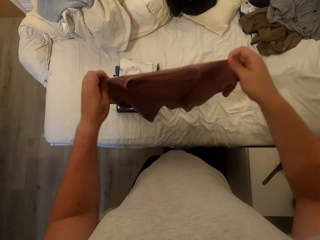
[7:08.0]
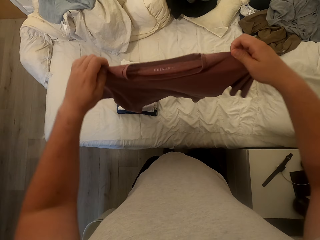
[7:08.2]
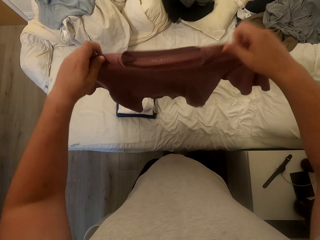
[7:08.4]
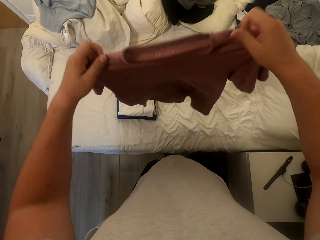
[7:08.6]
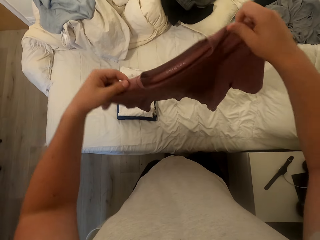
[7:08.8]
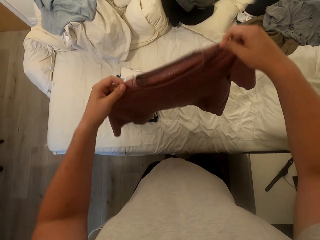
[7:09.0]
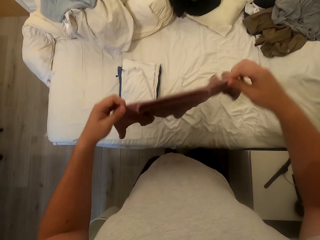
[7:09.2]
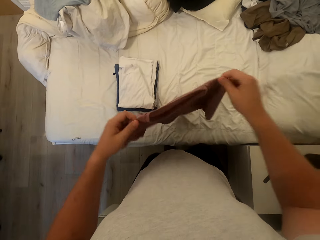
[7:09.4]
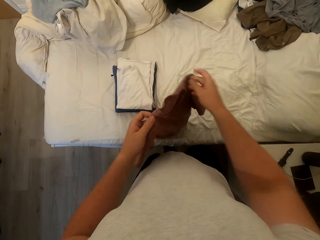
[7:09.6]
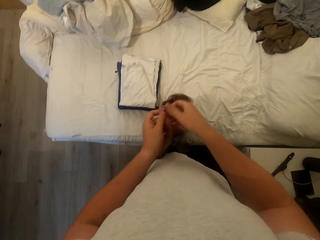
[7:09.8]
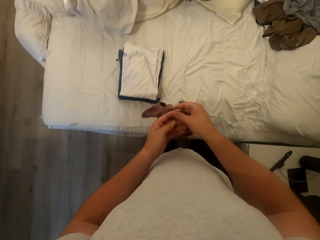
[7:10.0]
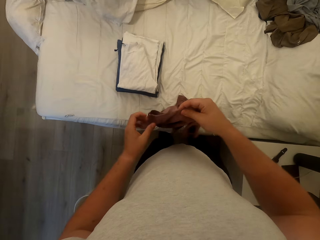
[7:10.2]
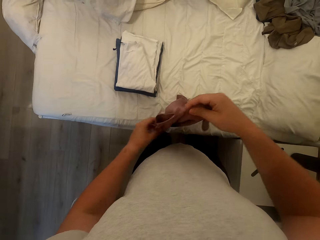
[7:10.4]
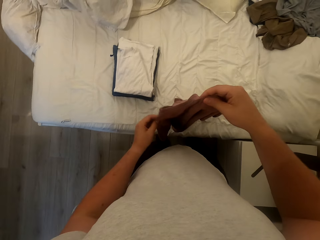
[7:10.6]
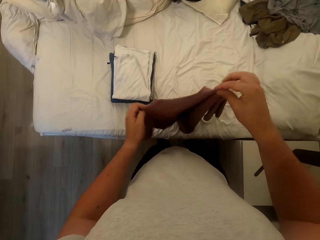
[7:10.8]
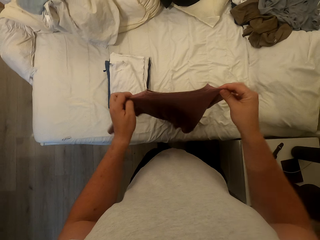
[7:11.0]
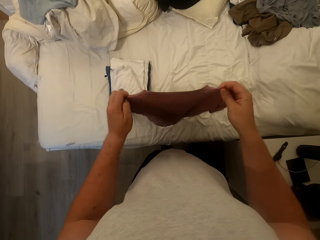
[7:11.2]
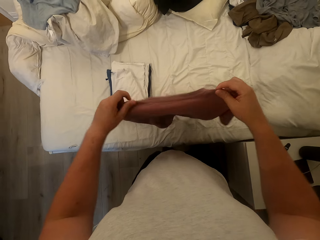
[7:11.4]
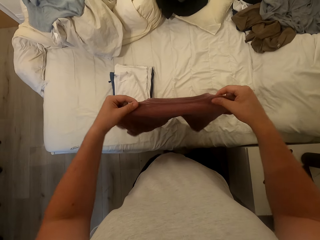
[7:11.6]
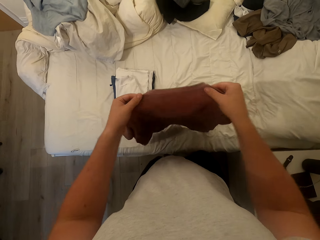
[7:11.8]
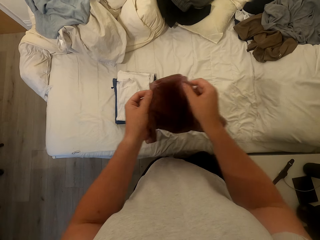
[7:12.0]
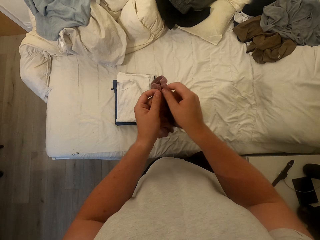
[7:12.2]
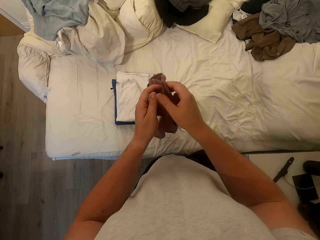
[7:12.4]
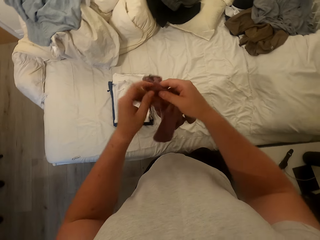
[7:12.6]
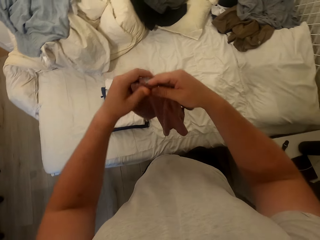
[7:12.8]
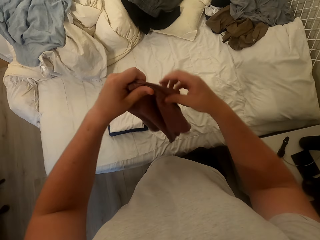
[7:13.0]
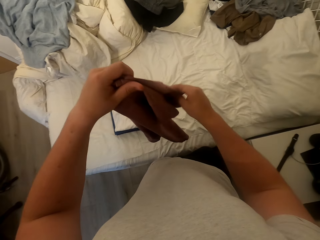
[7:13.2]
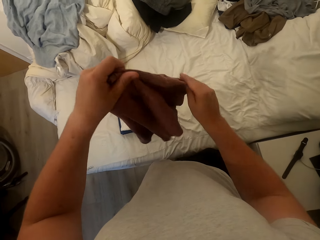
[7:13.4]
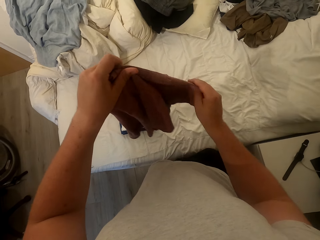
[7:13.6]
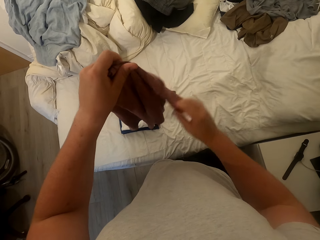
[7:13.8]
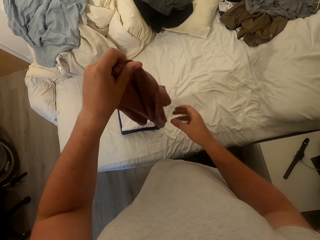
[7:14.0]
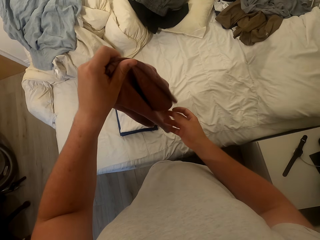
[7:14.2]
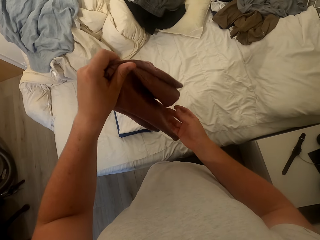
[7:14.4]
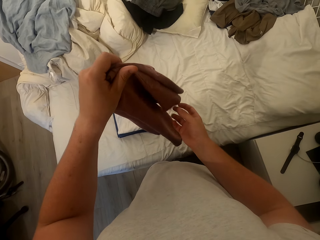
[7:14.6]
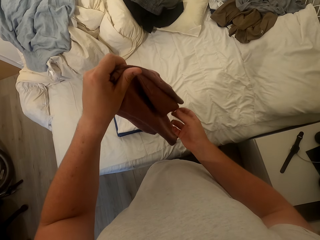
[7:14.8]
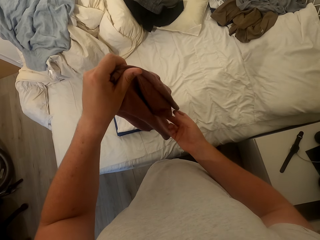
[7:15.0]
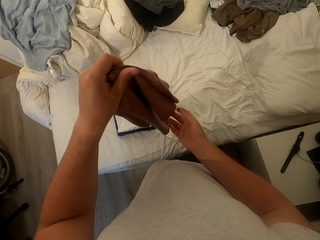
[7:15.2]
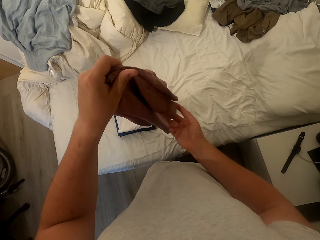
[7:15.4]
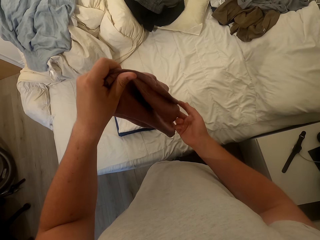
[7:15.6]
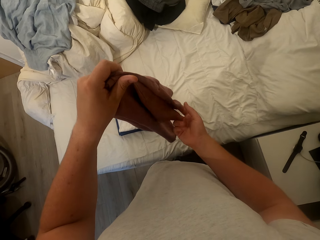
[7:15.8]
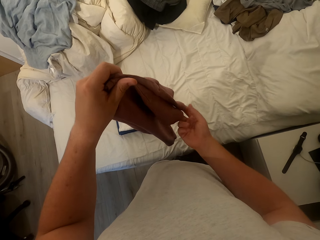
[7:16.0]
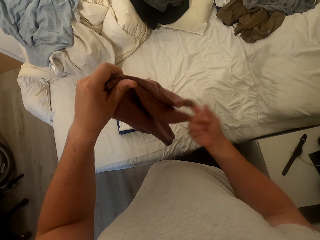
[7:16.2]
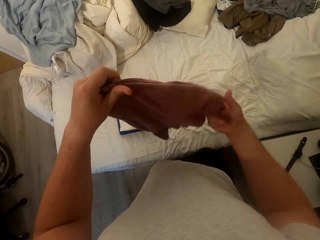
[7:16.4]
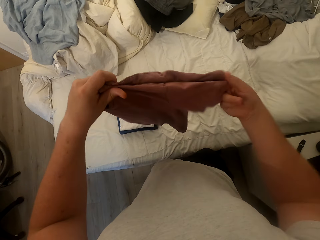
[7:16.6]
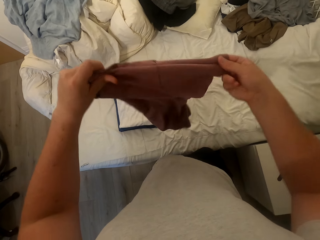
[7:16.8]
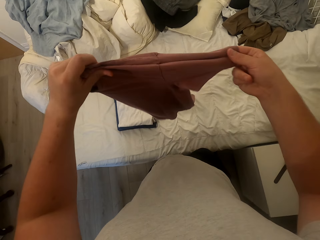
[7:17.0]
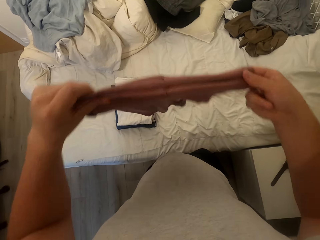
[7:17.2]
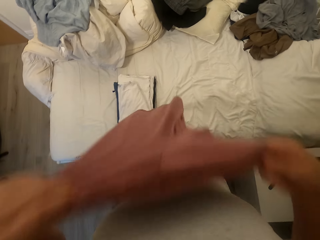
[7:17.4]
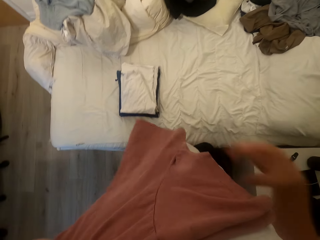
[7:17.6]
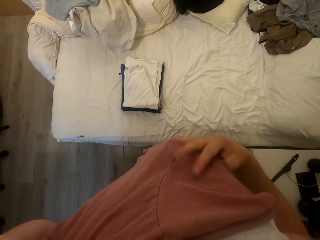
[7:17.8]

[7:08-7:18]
The camera wearer folds the T-shirt.

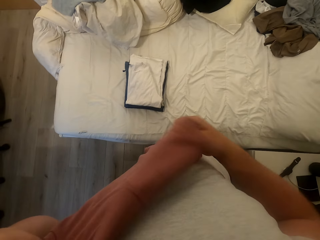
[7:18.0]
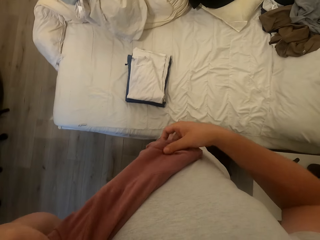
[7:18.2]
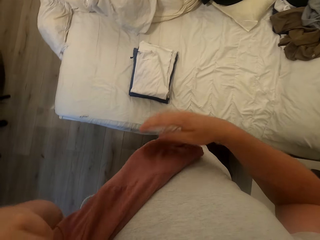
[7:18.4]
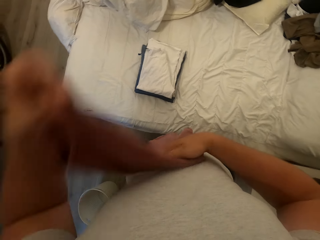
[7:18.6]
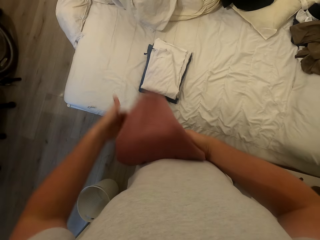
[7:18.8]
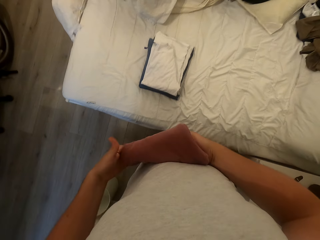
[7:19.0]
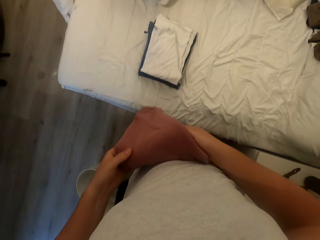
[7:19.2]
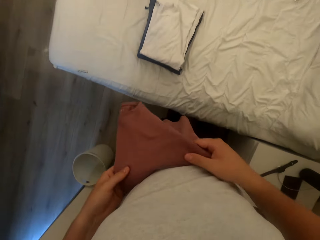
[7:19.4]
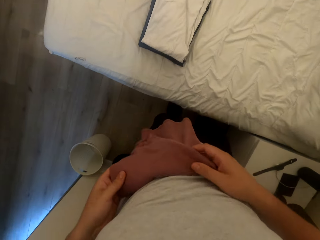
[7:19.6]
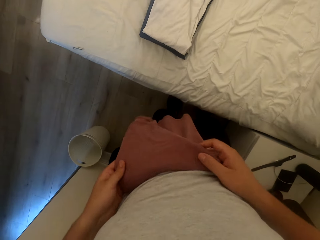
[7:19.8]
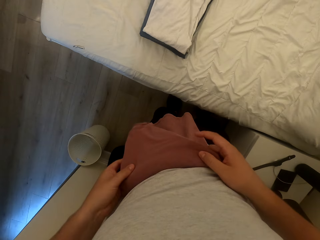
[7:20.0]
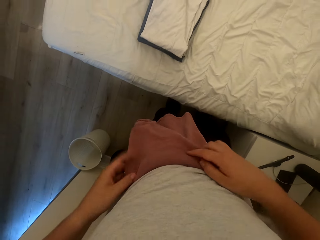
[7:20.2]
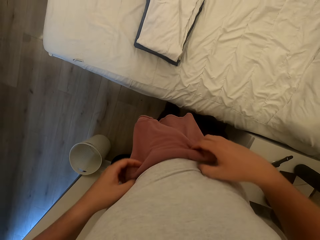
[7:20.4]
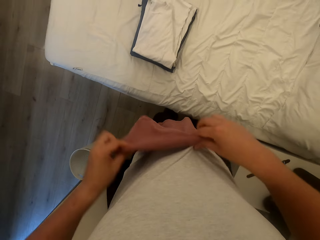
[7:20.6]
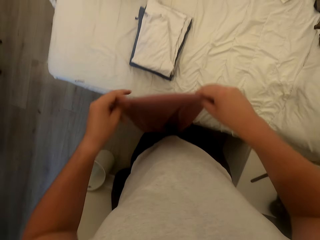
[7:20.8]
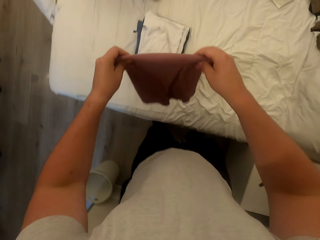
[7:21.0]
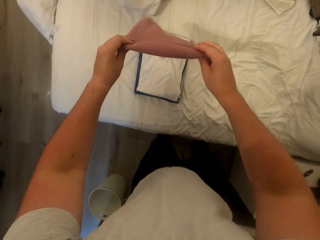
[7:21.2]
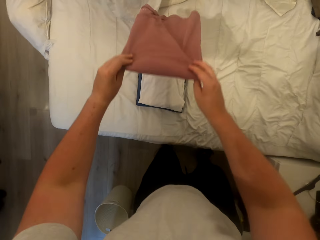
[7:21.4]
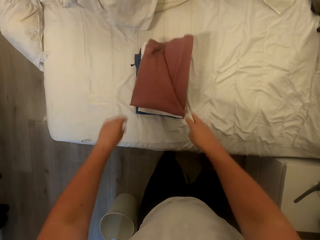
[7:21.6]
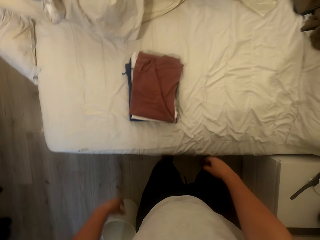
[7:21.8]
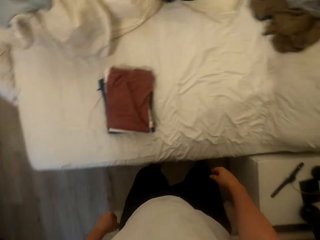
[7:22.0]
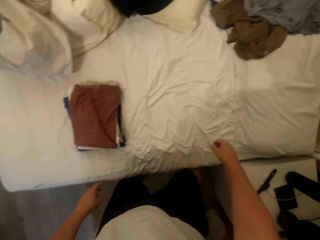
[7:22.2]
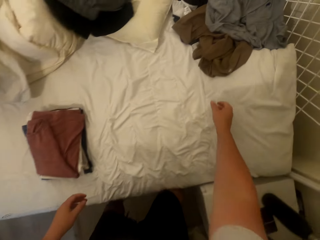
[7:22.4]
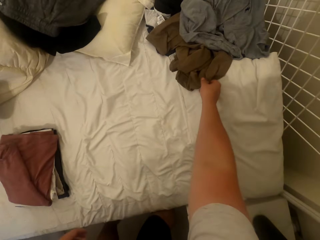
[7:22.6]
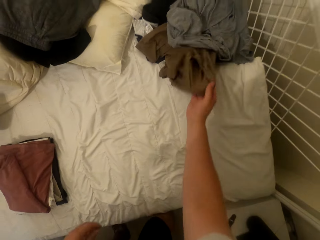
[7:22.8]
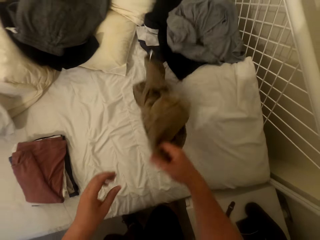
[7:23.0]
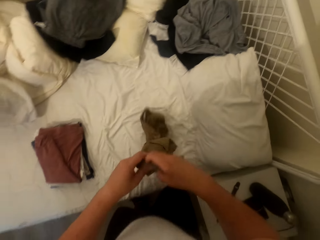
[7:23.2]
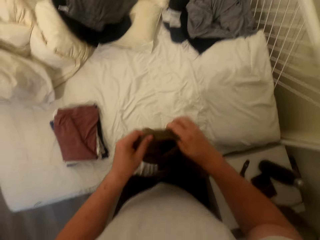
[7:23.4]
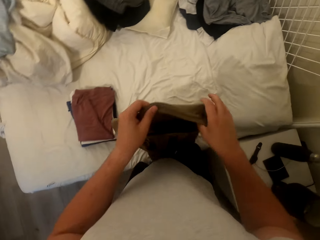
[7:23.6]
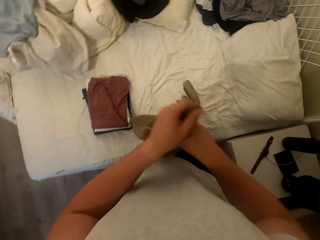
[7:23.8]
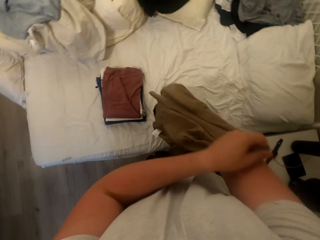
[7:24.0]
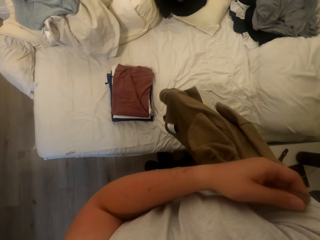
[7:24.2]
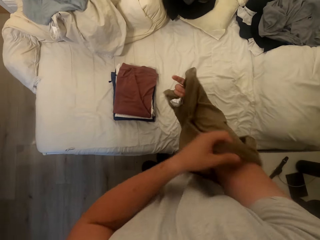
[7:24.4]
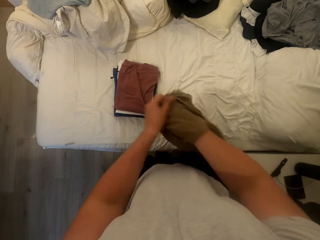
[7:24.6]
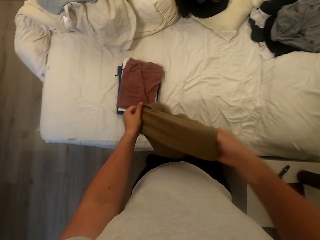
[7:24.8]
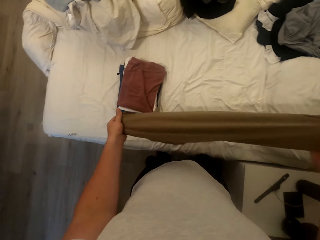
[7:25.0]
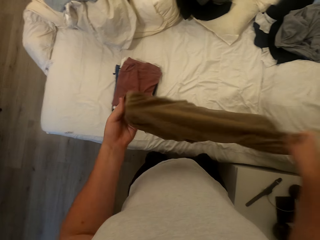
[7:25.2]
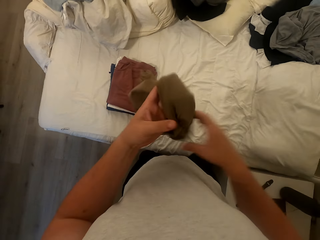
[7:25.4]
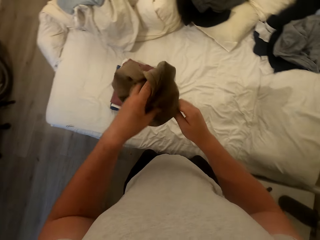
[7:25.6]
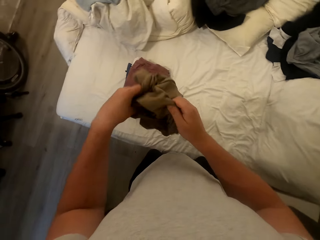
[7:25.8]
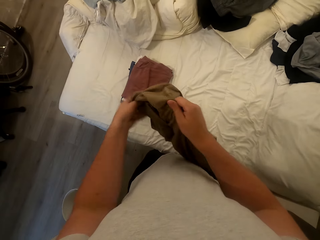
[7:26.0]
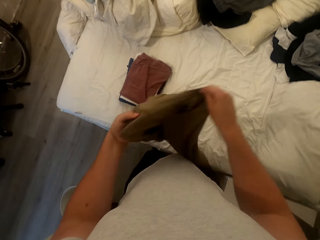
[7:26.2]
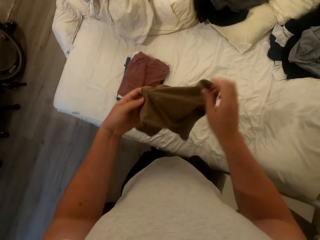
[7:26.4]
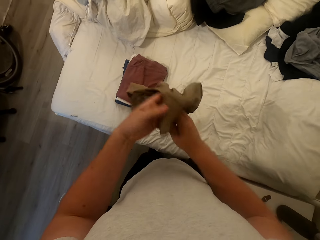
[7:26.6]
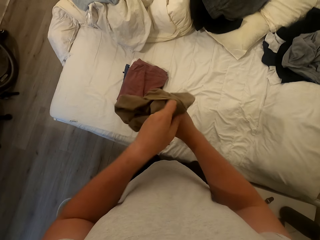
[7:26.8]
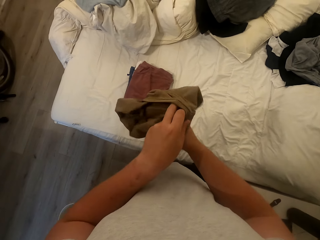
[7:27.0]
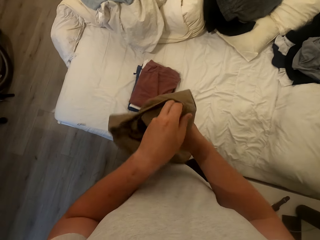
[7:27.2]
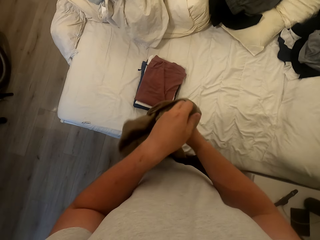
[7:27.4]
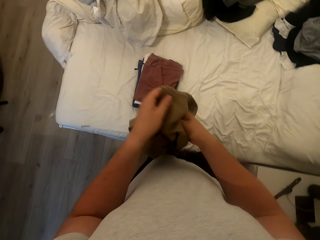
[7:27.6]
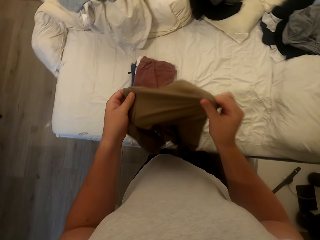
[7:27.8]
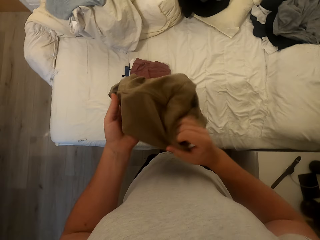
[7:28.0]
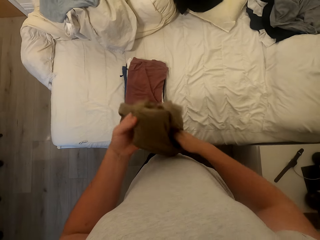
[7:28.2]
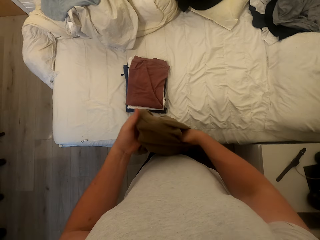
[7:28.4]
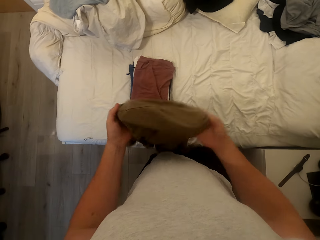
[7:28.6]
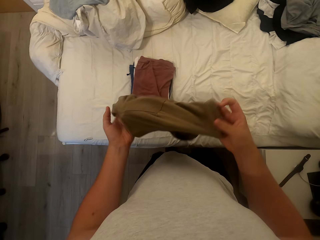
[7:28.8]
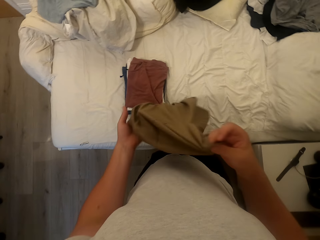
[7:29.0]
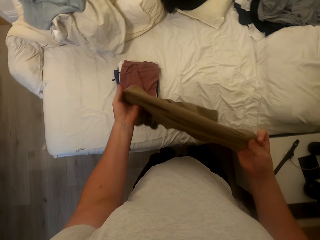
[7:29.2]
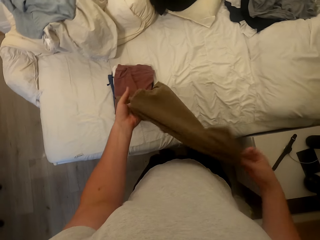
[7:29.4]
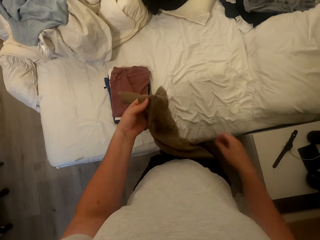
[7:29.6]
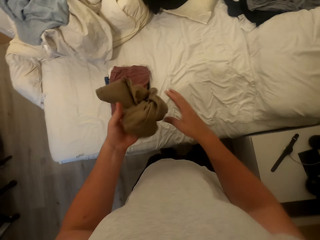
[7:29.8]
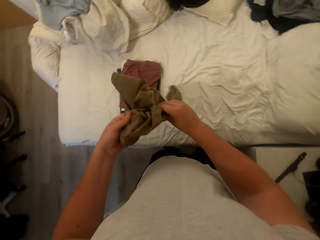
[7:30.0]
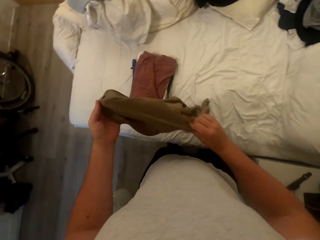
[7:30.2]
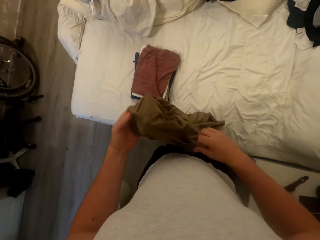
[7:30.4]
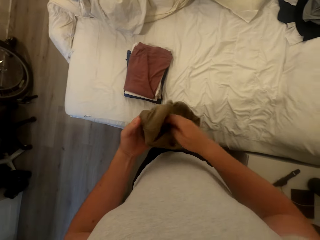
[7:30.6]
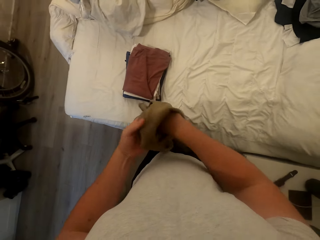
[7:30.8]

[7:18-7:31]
The camera wearer drops the T-shirt on the bed. They pick the eighth T-shirt from the bed. They turn the T-shirt inside out.
